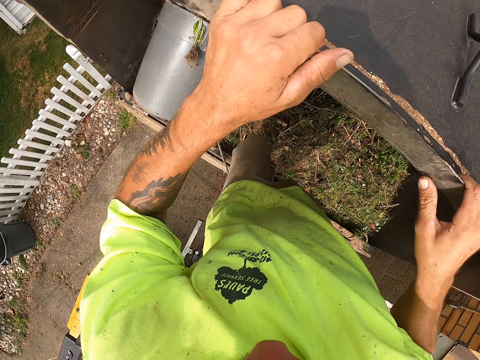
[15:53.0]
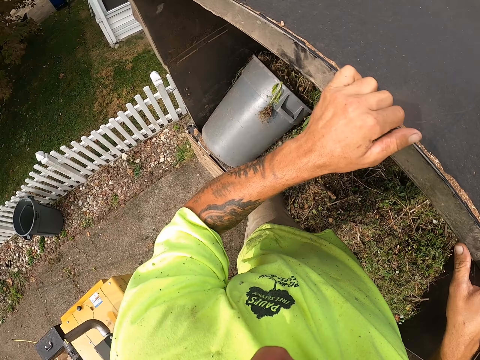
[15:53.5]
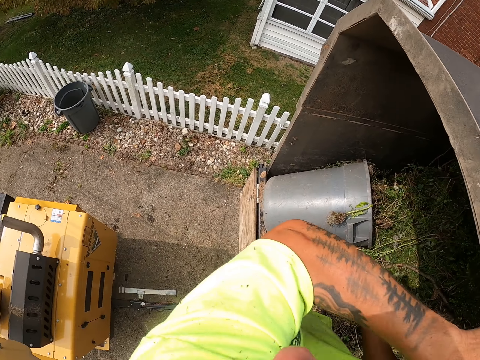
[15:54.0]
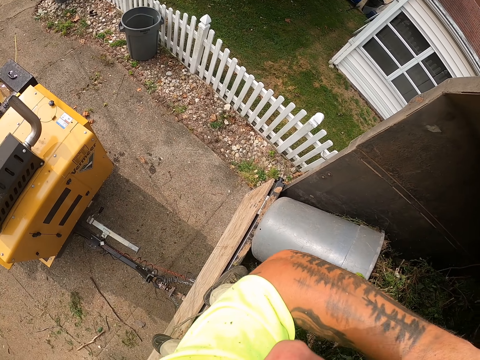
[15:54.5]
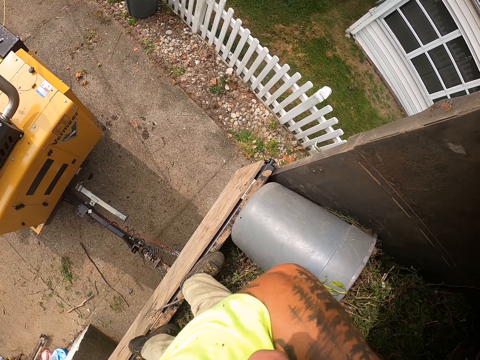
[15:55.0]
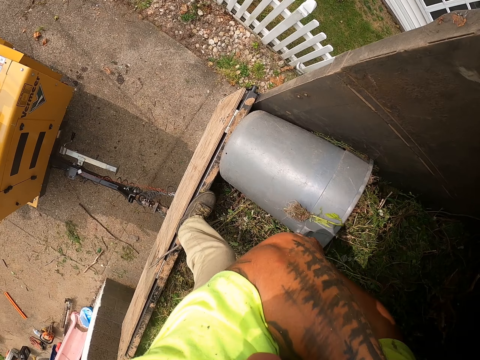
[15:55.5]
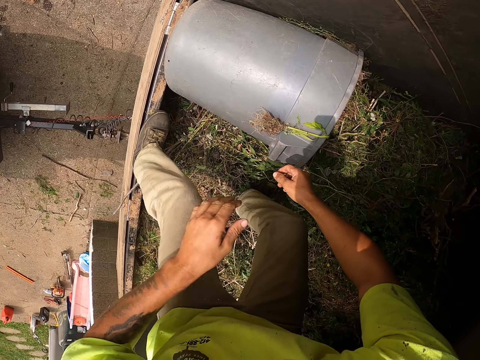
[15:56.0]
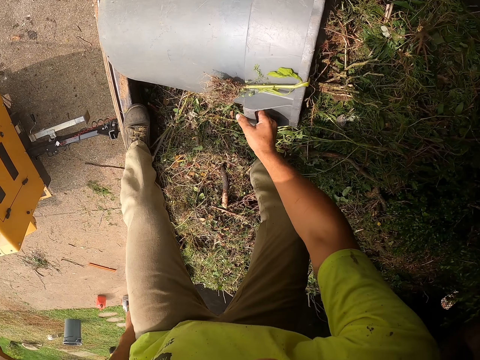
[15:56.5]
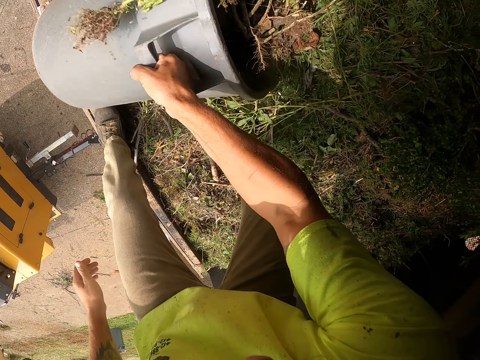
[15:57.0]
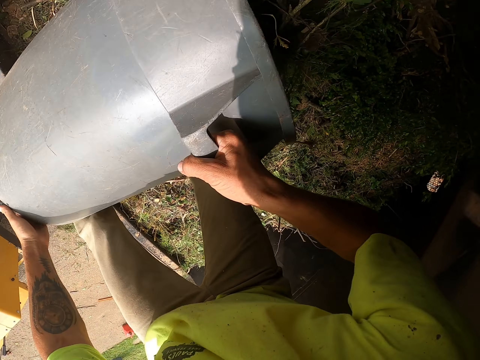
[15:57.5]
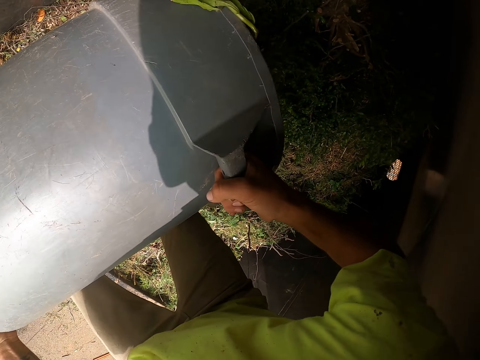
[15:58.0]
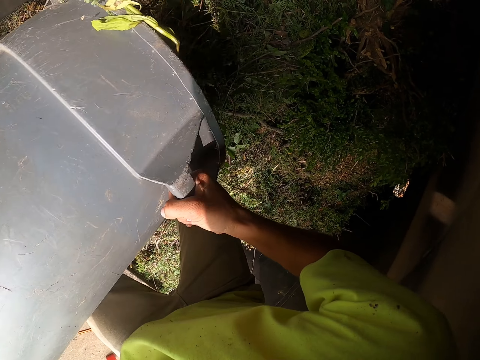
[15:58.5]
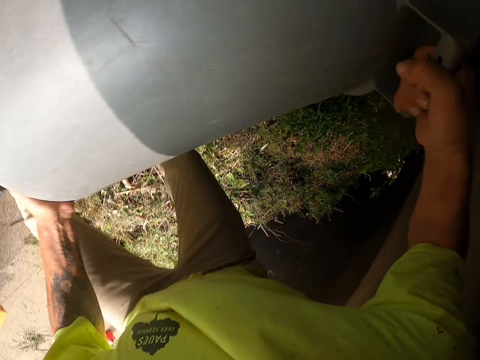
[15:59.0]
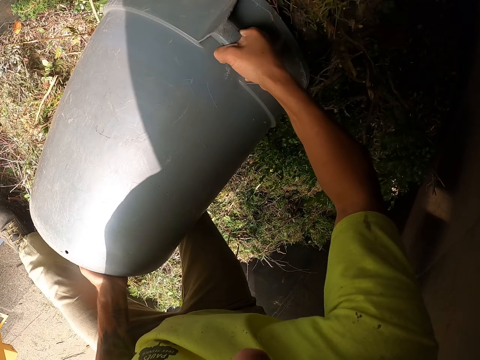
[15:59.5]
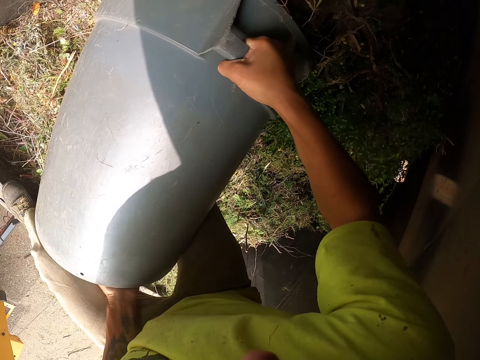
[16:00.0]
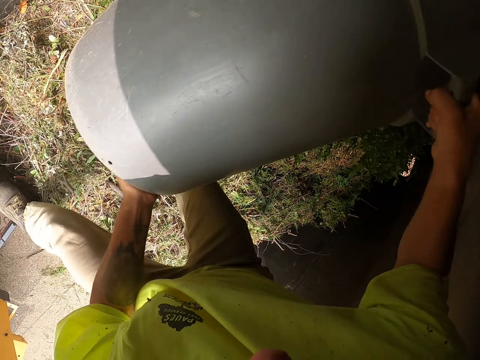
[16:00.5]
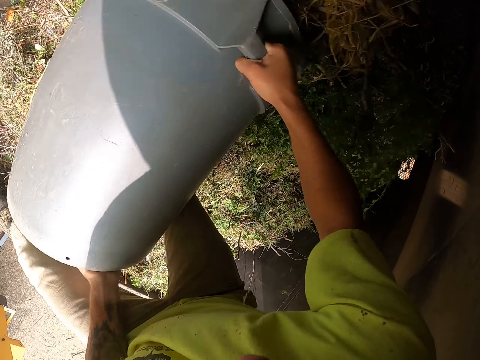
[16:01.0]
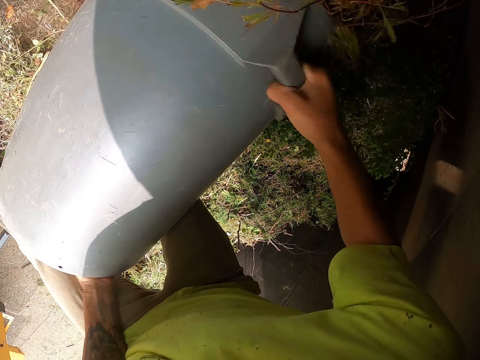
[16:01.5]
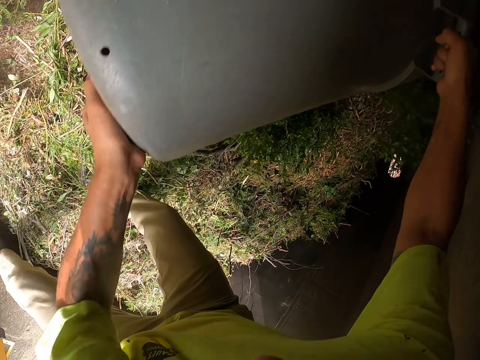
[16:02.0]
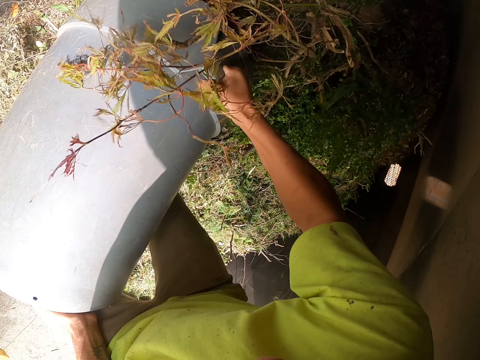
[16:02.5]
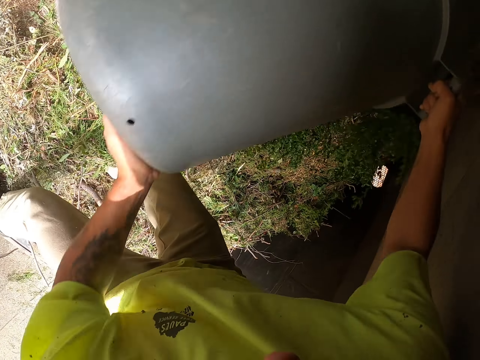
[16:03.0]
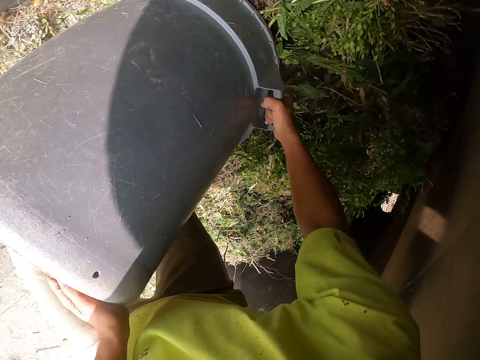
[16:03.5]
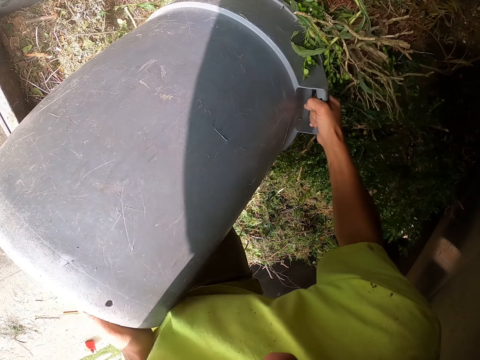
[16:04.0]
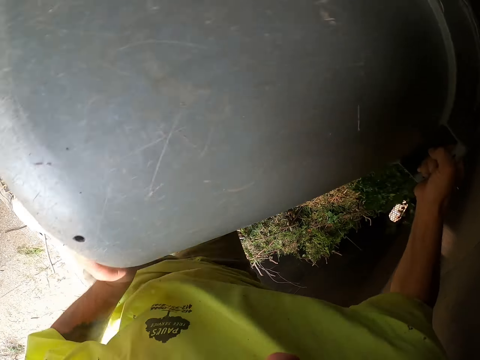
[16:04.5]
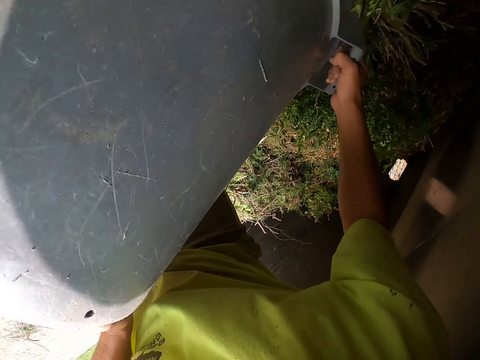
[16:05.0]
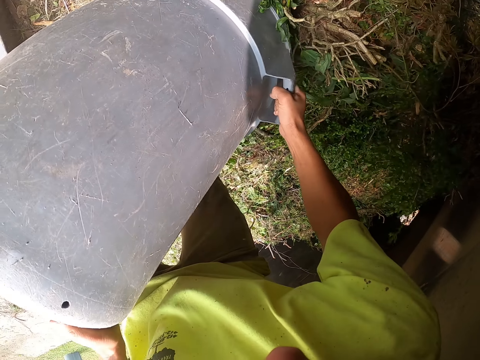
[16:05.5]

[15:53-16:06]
The camera wearer closes the truck with both hands. He picks up the bucket of grass in the trailer with his right hand. He empties the grass in the bucket into the trailer with both hands.

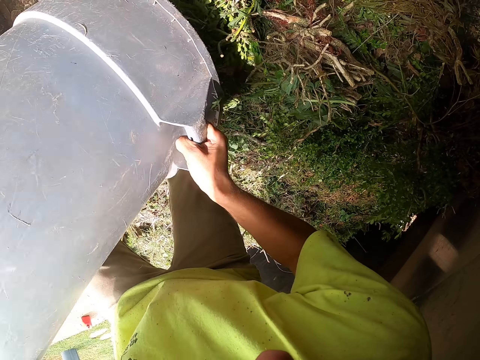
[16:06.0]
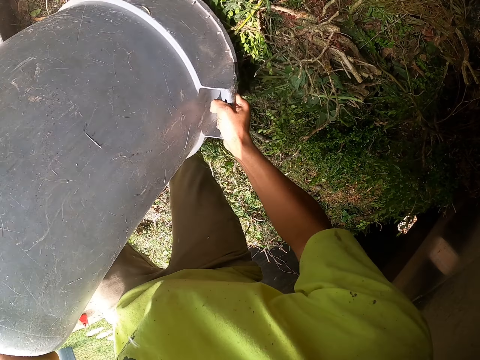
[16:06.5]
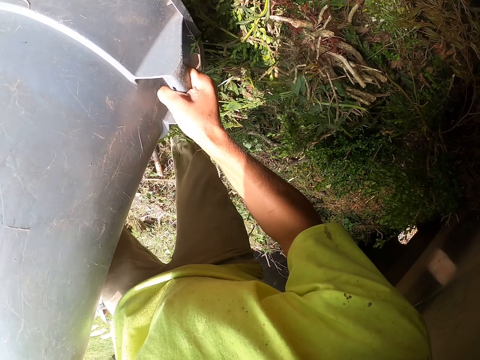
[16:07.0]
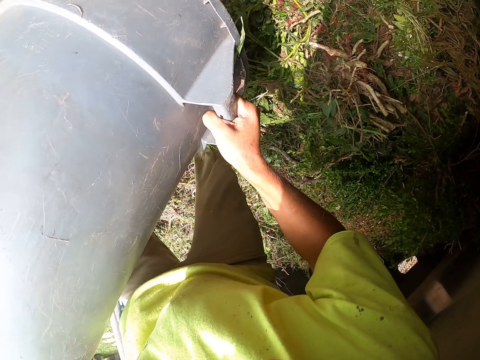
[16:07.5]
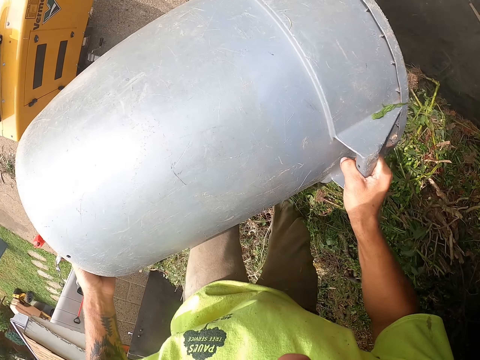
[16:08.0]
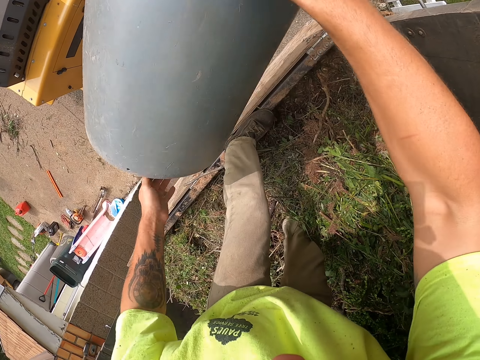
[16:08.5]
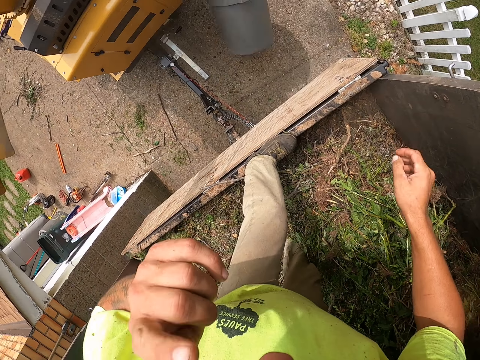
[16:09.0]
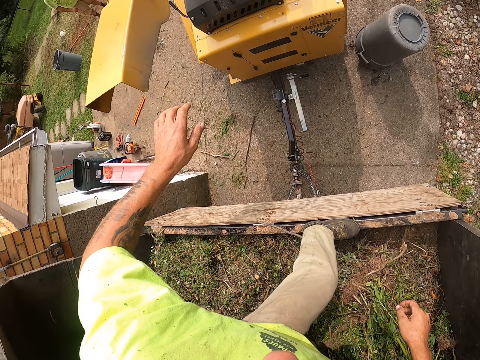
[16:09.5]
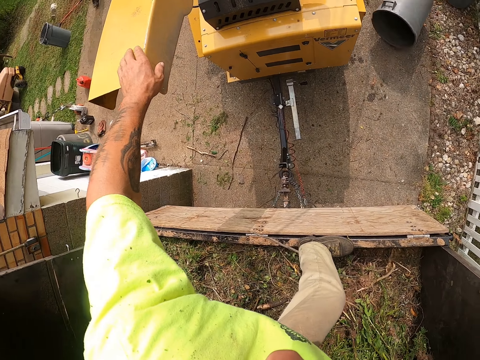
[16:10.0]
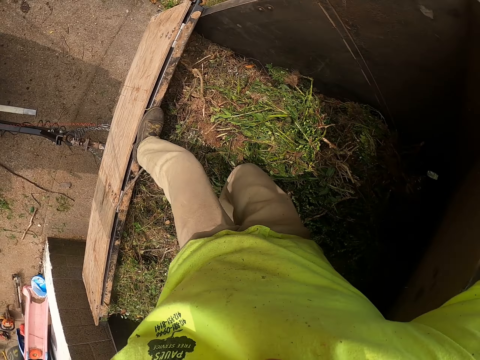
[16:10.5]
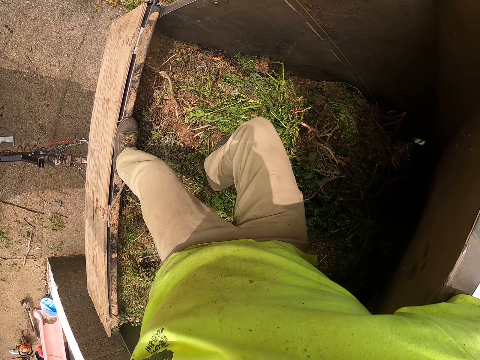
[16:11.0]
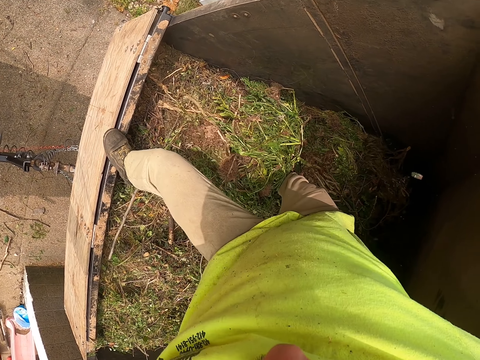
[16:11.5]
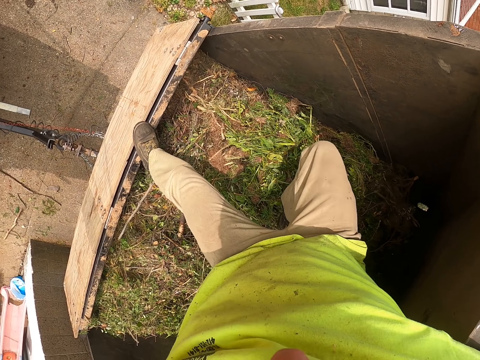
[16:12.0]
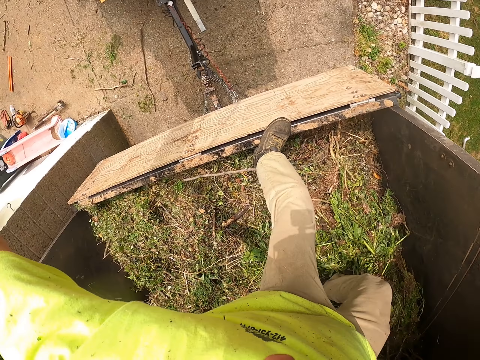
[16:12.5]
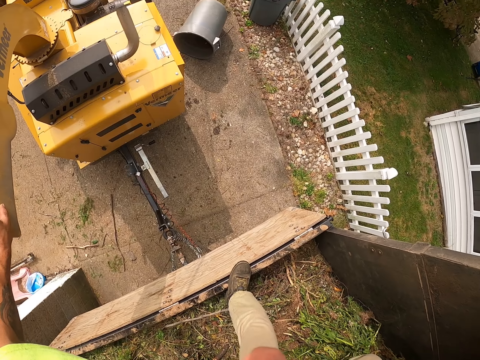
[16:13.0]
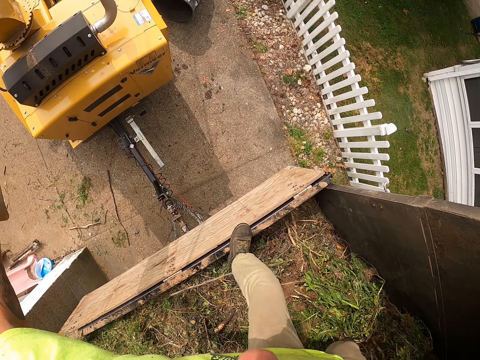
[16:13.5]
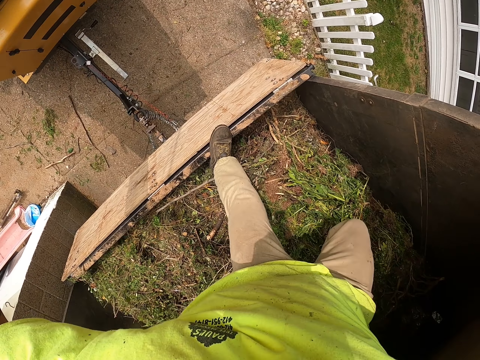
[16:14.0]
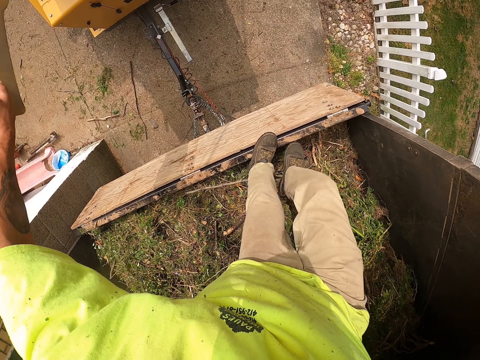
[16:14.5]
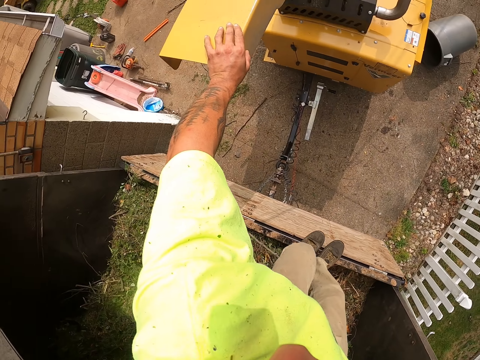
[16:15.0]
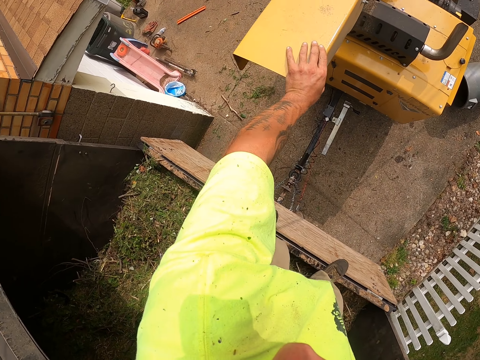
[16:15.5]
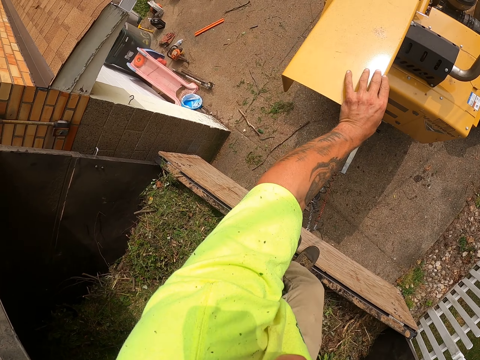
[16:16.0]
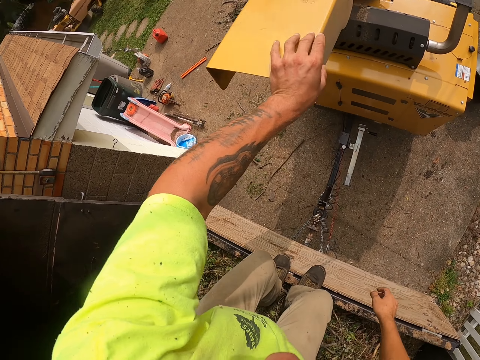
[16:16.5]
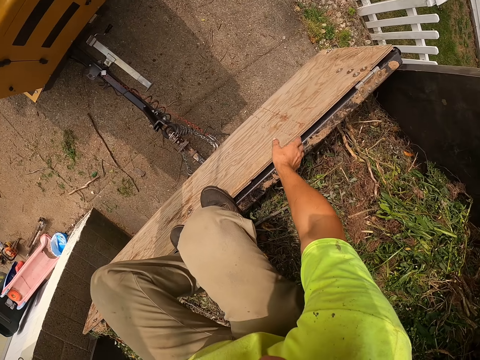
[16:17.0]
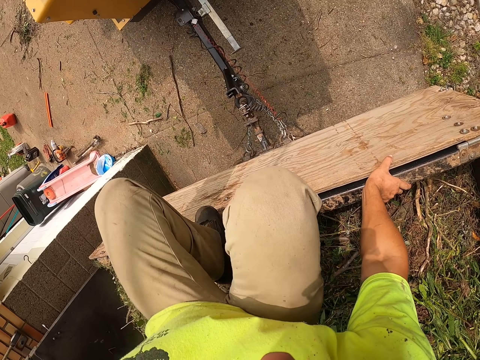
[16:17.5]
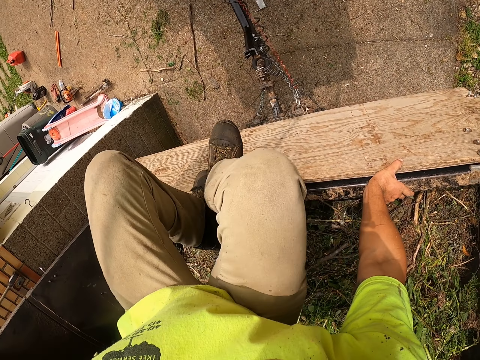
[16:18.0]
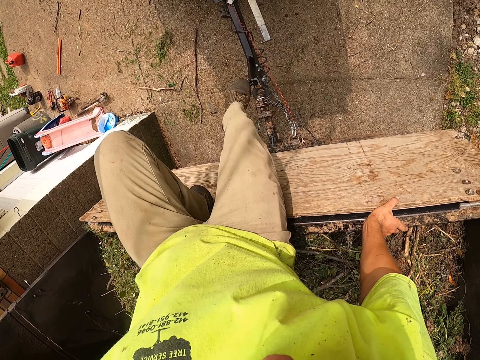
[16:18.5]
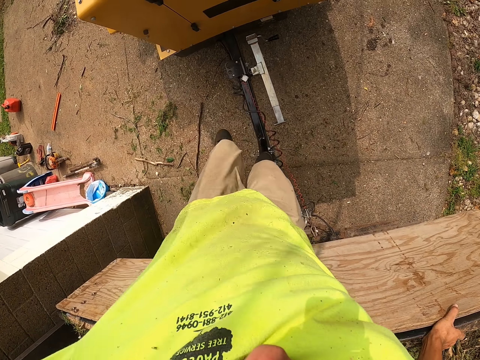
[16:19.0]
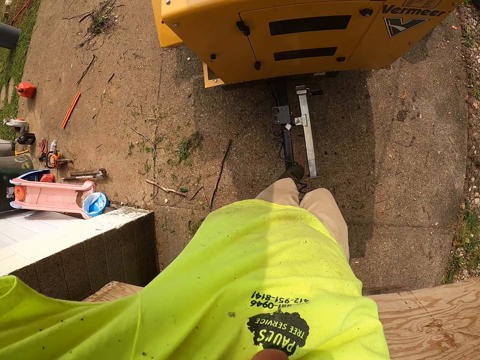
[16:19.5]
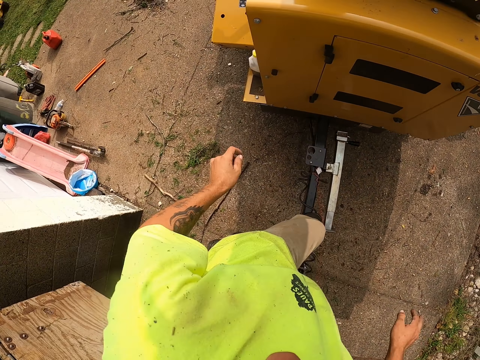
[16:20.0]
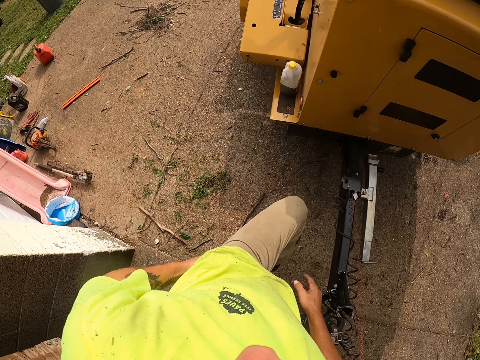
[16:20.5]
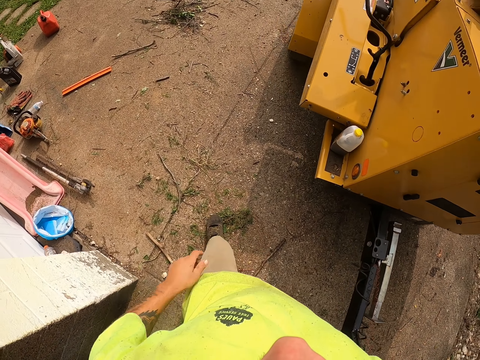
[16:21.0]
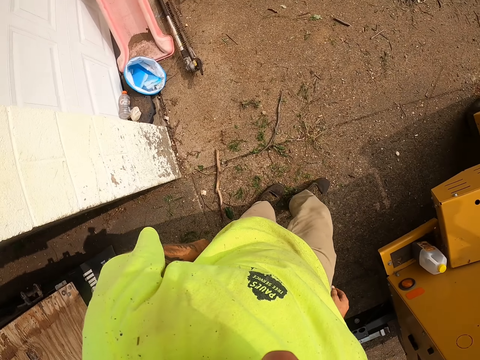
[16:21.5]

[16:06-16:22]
The camera wearer drops an empty bucket in his hands on the ground. He steps on the plants. He jumps out of the trailer. He wipes his left hand on his cloth.
